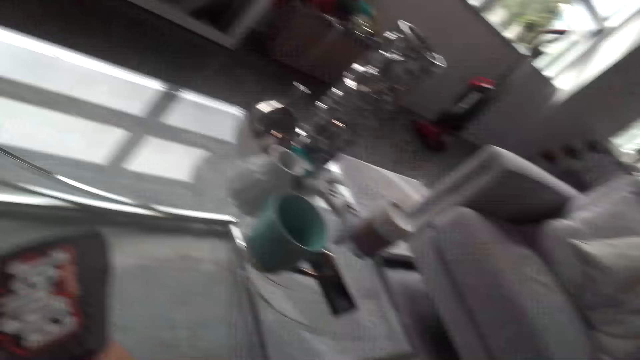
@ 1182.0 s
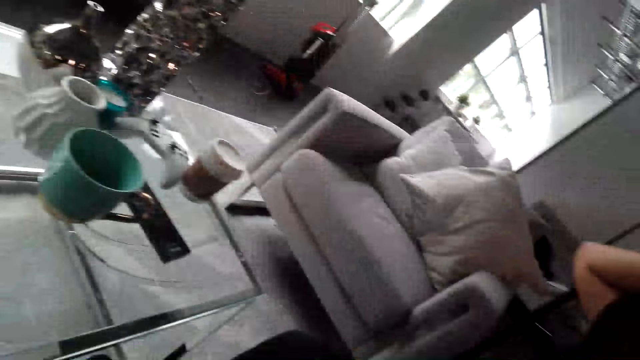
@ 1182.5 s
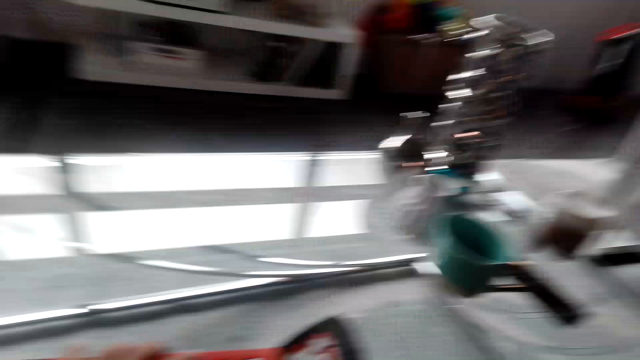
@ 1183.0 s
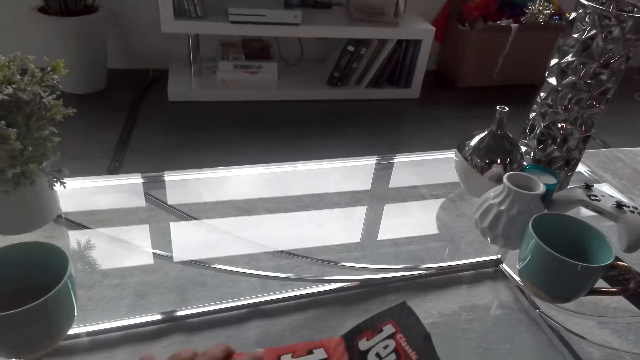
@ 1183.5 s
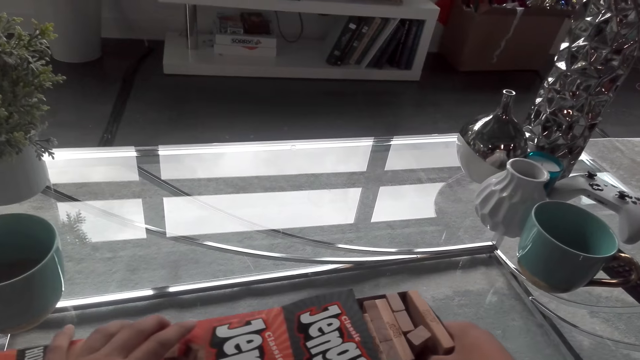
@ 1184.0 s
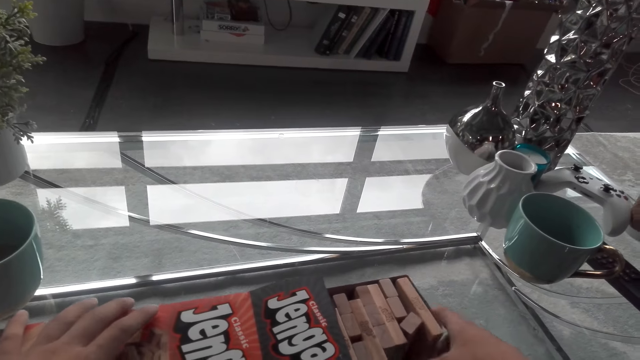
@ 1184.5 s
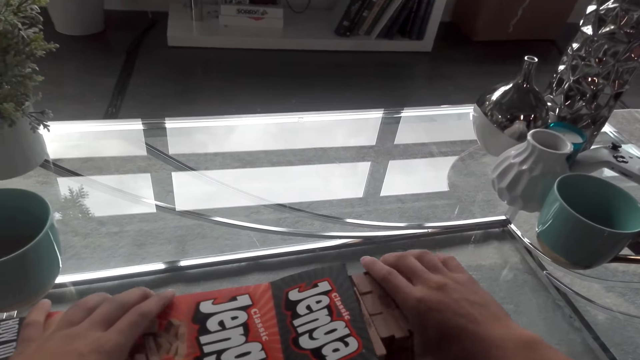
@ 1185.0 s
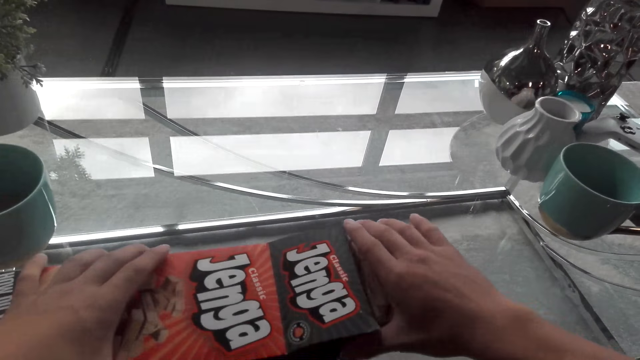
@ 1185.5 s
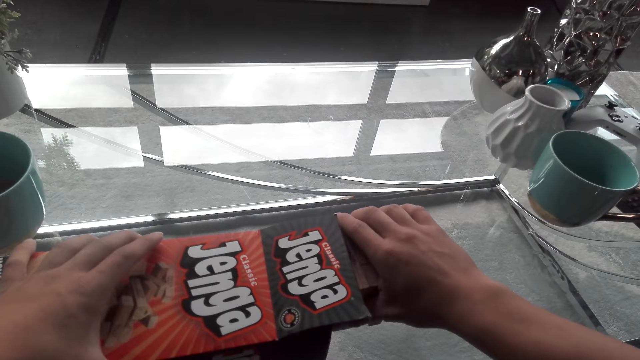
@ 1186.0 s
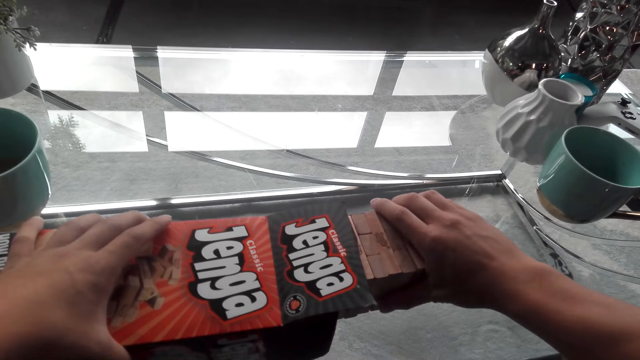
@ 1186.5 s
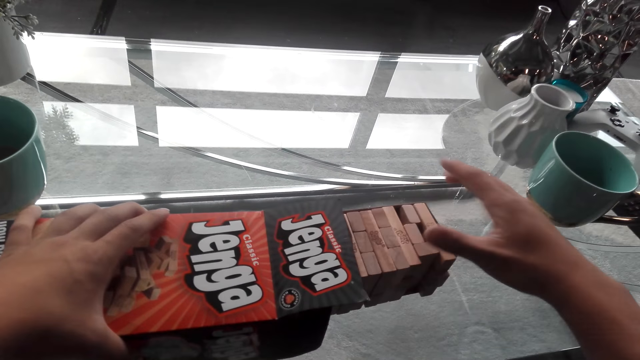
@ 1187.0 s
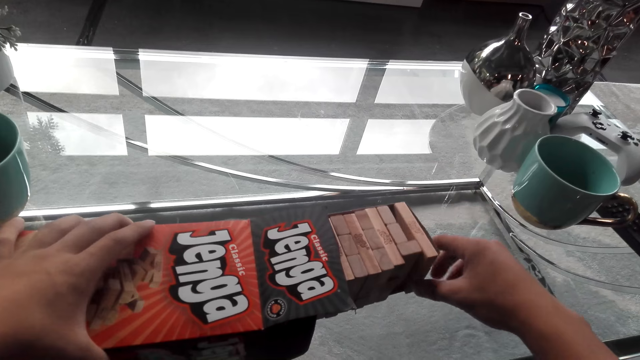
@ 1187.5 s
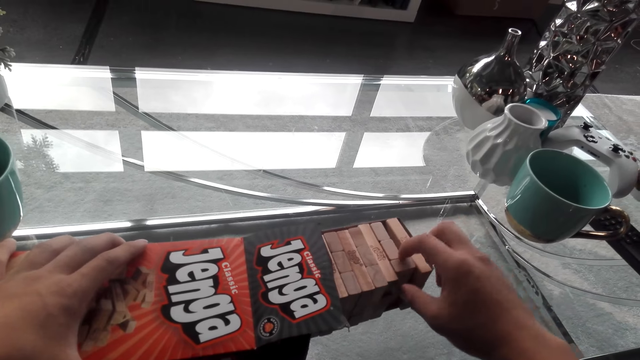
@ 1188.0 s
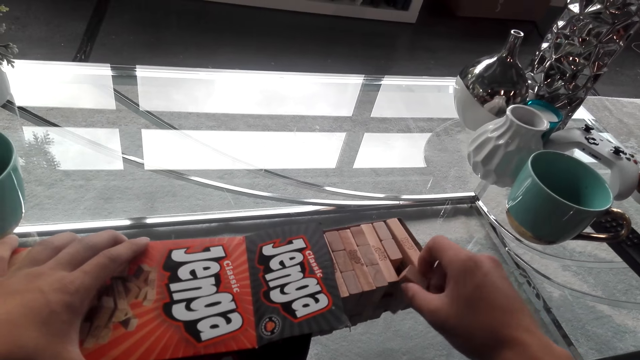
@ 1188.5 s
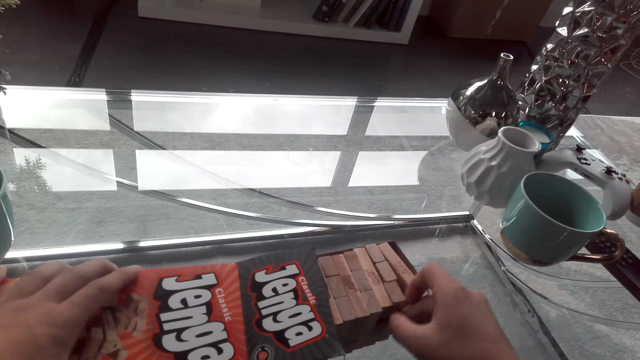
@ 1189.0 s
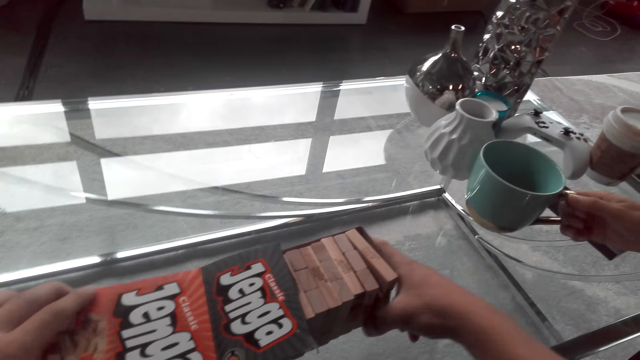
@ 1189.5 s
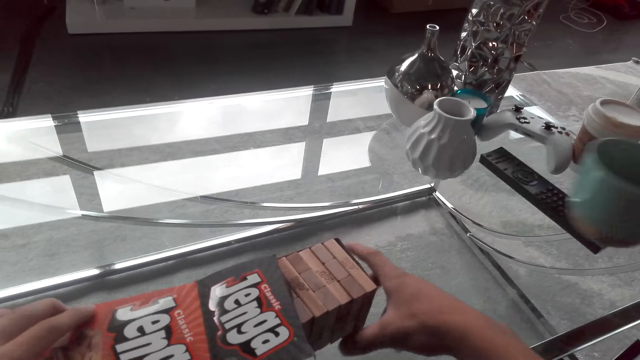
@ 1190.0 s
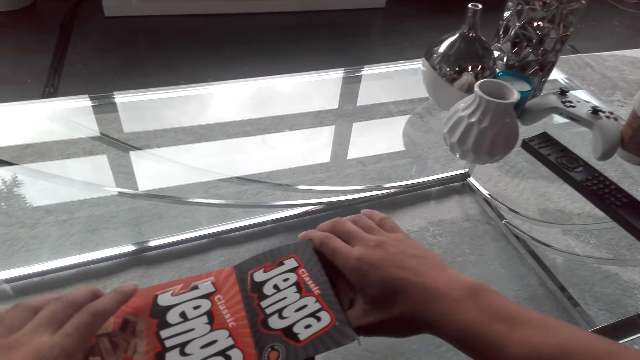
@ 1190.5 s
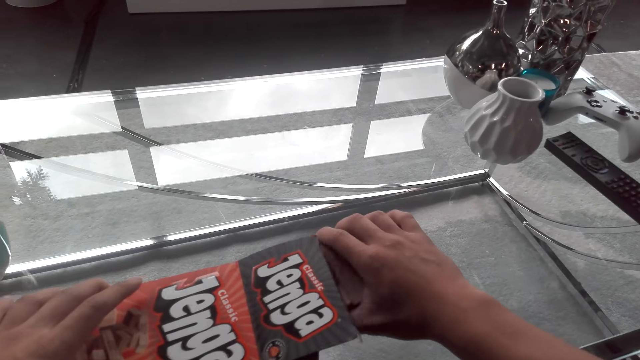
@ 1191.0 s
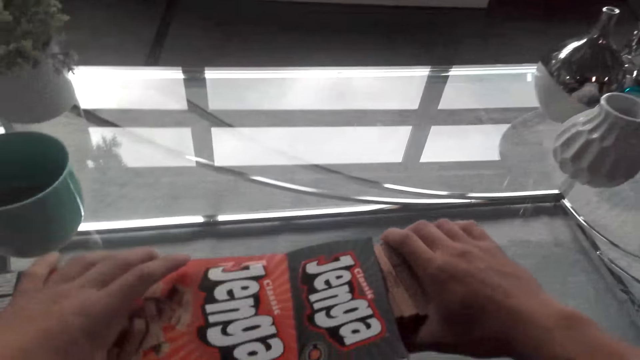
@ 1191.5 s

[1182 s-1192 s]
The camera wearer removes the Jenga game blocks. They look around. A person sits on the couch. The camera wearer arranges the Jenga blocks. The person picks up the cup from the table.

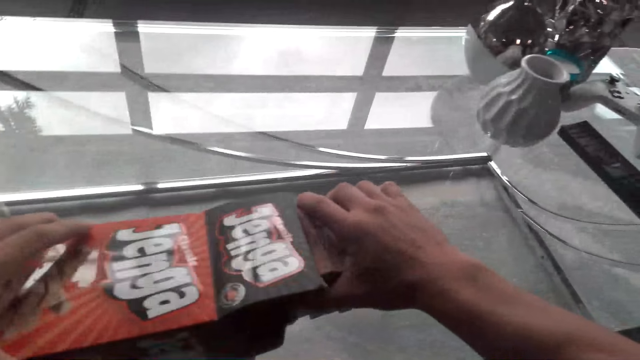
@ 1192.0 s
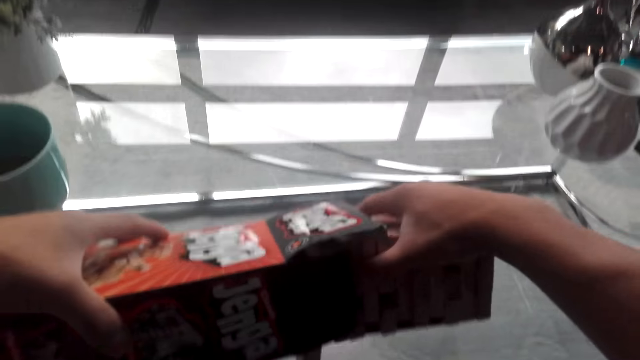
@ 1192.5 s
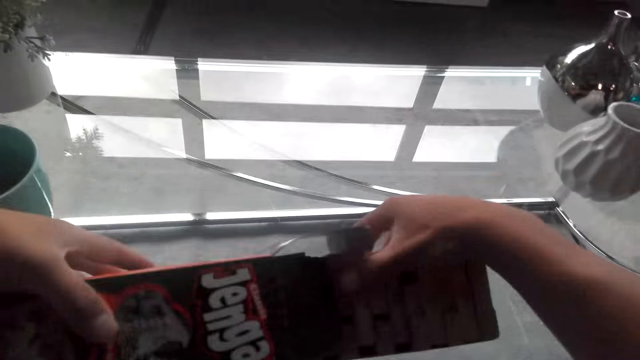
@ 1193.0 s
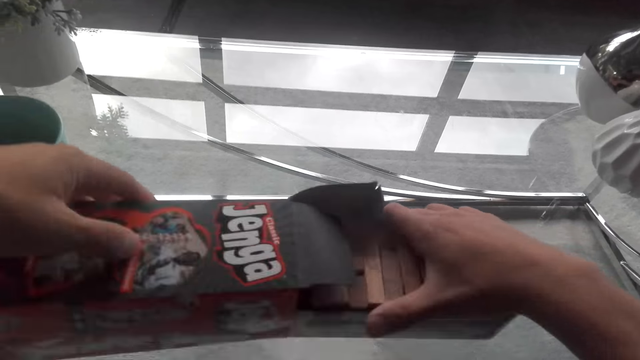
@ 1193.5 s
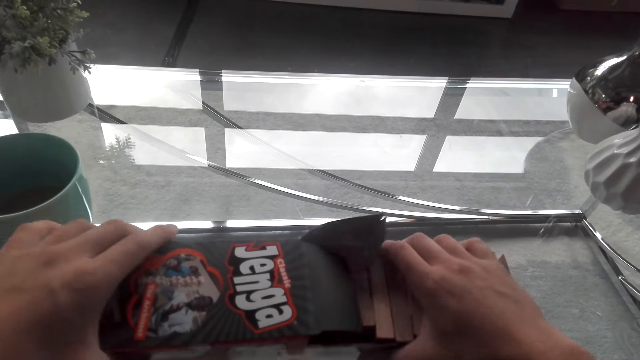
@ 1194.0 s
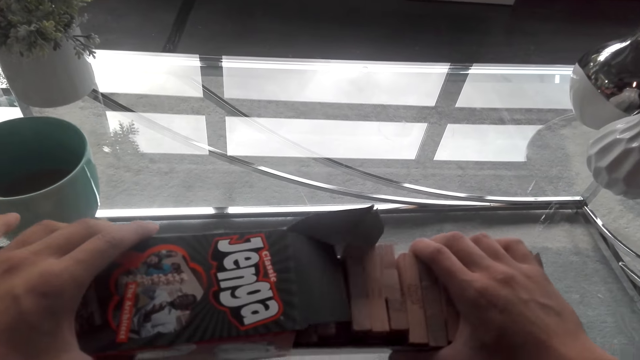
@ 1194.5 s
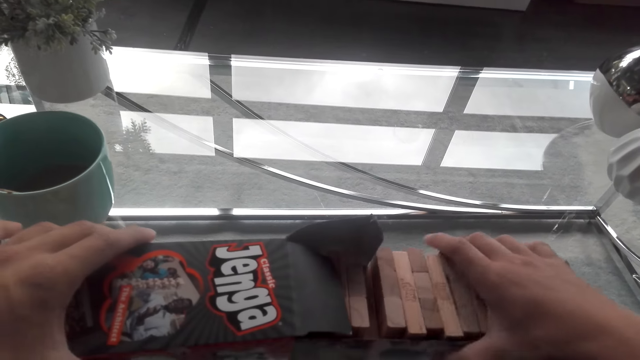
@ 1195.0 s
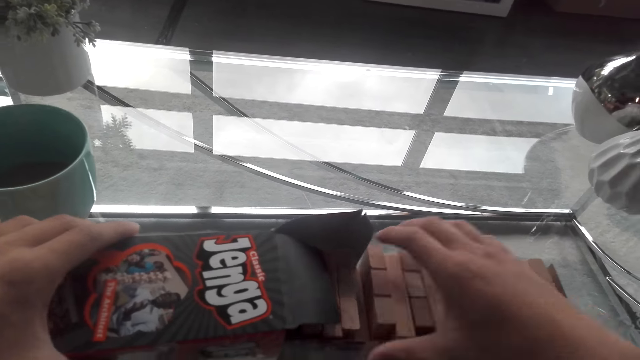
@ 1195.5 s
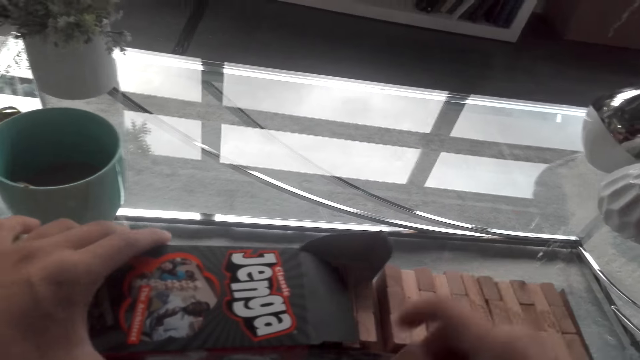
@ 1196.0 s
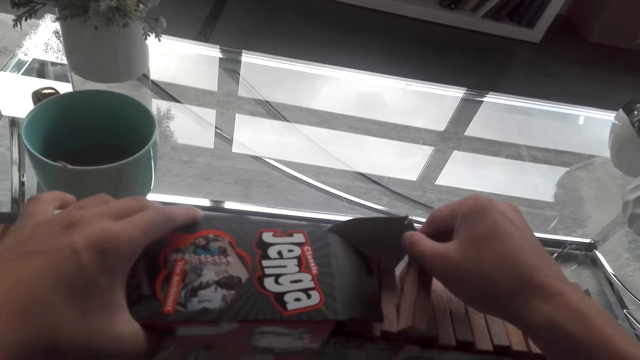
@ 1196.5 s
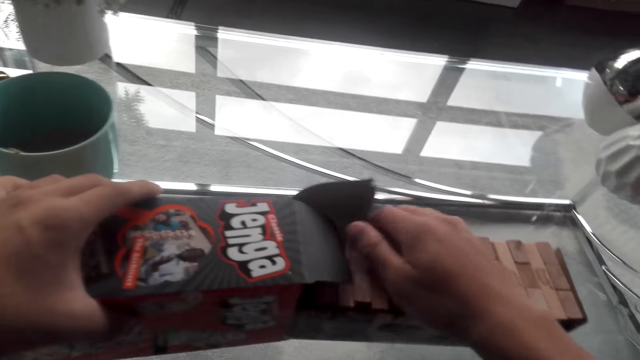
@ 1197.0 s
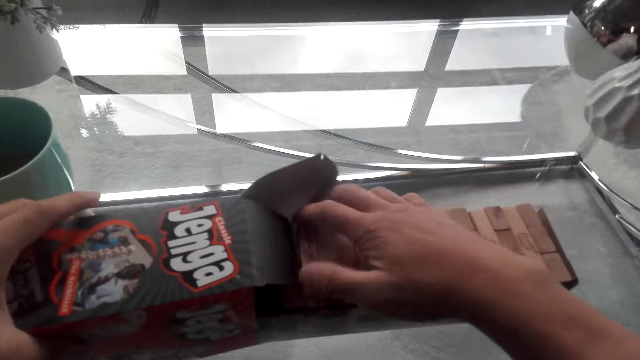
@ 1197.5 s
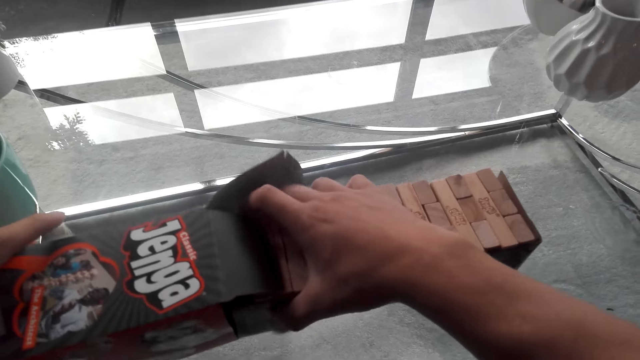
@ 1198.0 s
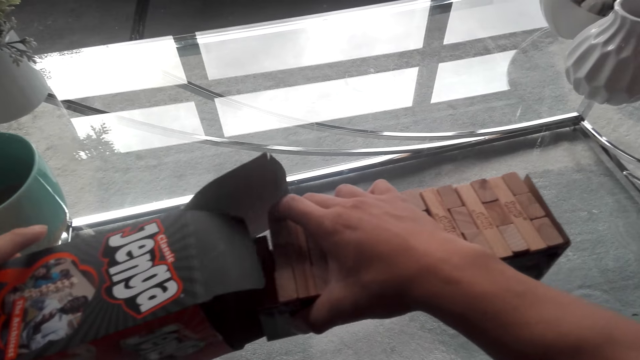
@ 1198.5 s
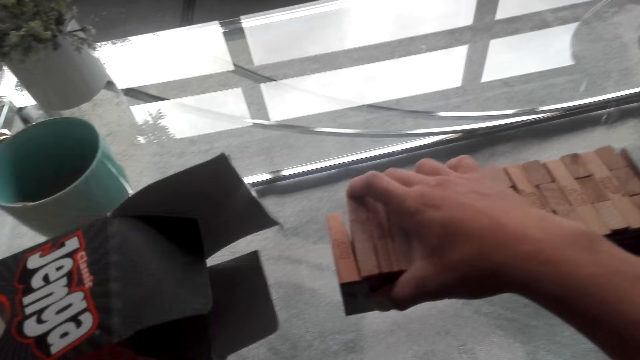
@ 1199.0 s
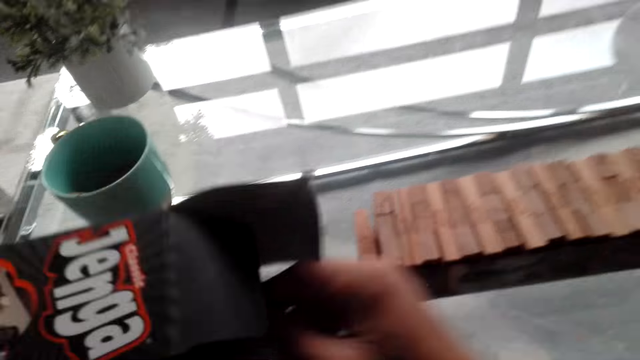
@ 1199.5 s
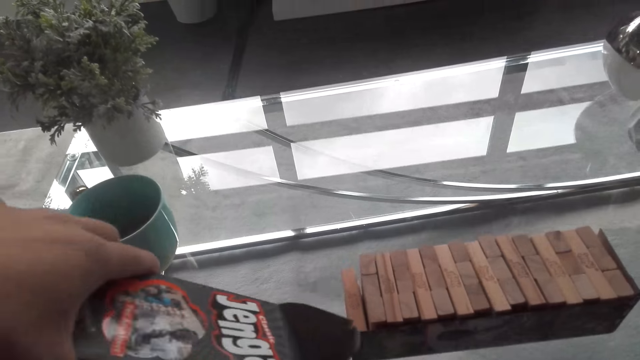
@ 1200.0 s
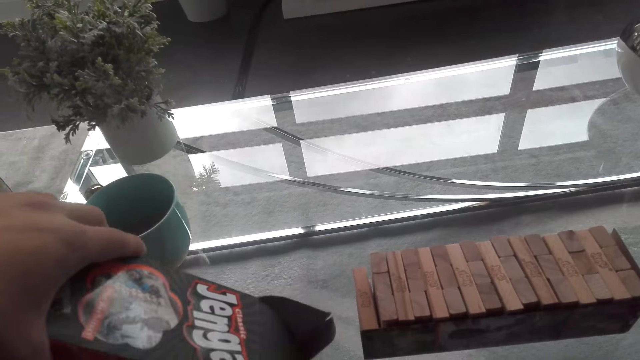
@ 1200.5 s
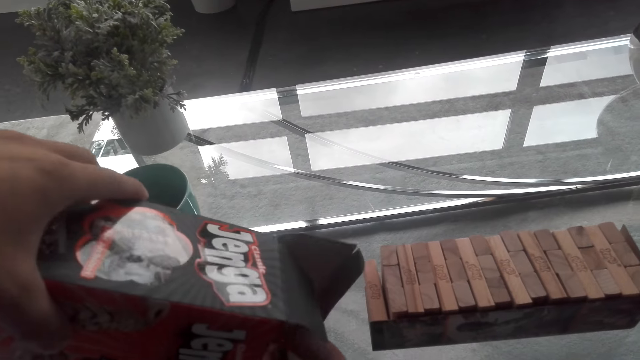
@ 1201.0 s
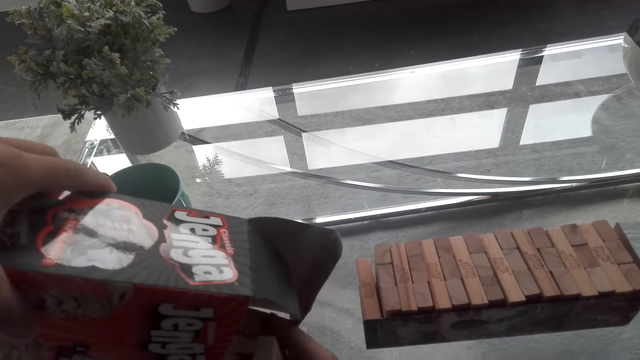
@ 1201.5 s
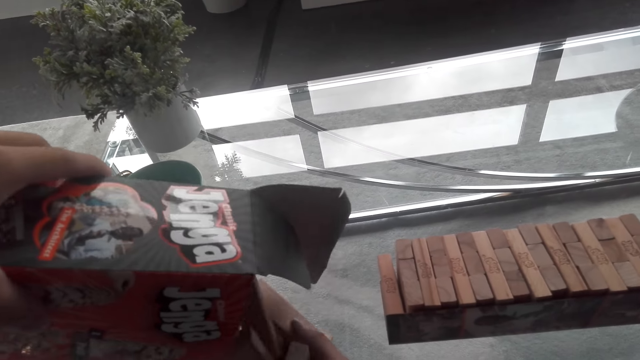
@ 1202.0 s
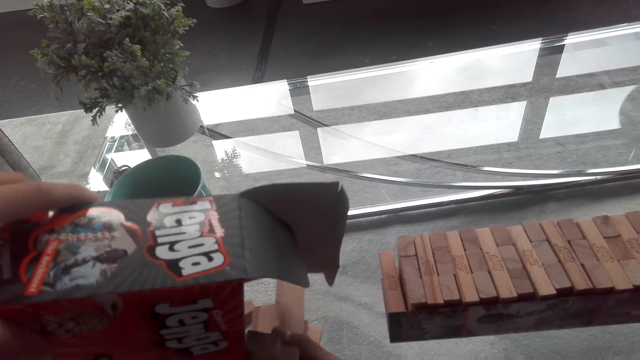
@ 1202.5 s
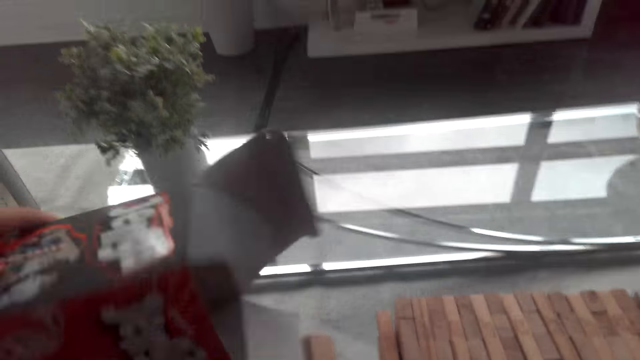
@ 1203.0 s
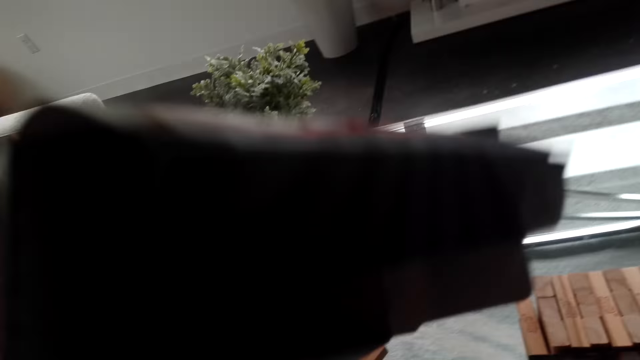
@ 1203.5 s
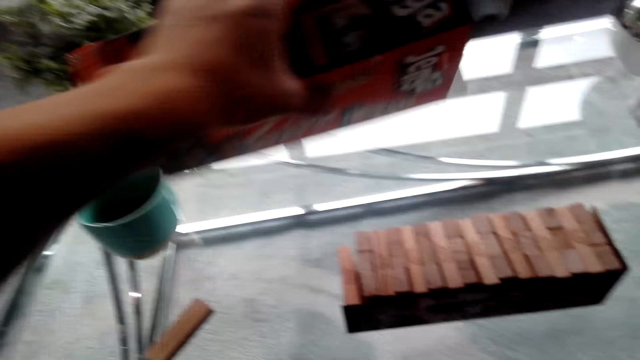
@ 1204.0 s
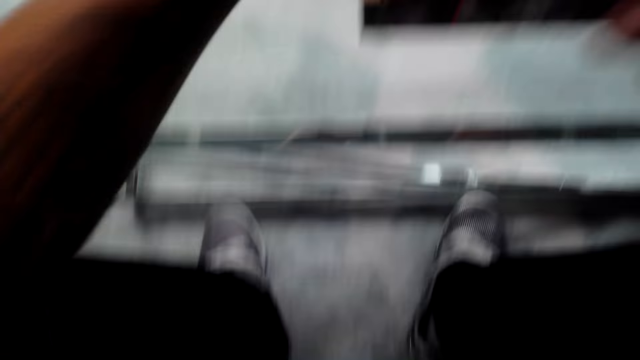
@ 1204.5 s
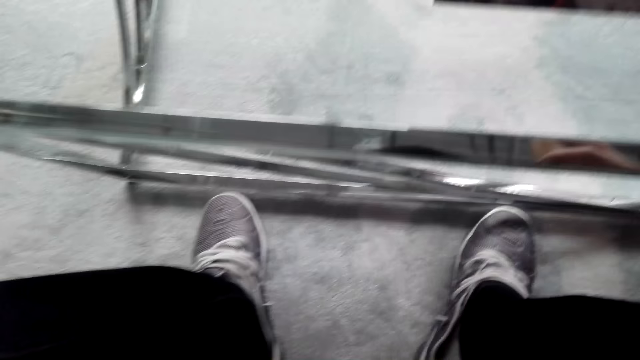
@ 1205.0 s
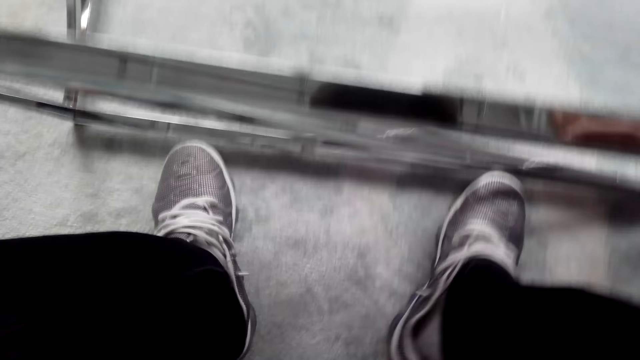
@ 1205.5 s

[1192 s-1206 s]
The camera wearer turns the Jenga game blocks. They turn the Jenga game box. They pull the Jenga game blocks from the box. They adjust the Jenga game block. They pick up the Jenga game box. They pull the Jenga game blocks from the box. They drop the Jenga game blocks on the table. They observe the Jenga game box. They drop the Jenga game box on the table.
